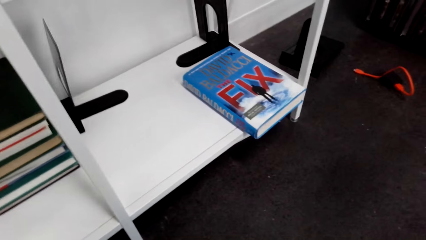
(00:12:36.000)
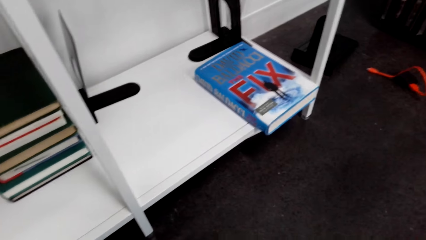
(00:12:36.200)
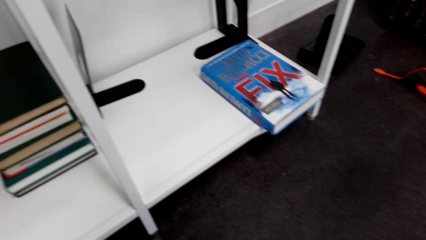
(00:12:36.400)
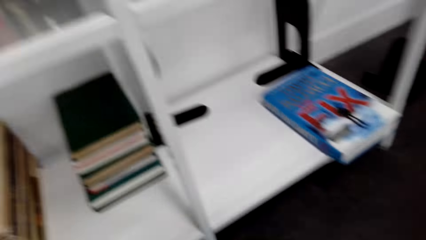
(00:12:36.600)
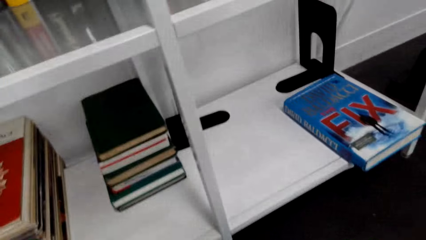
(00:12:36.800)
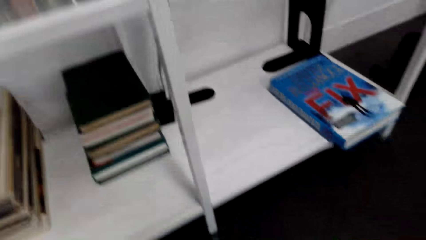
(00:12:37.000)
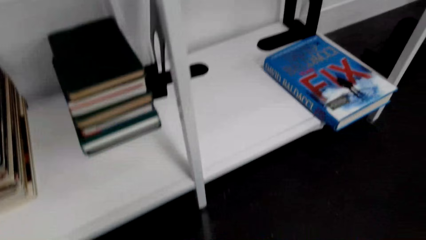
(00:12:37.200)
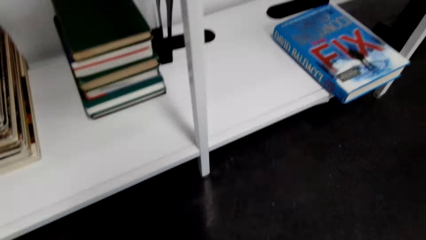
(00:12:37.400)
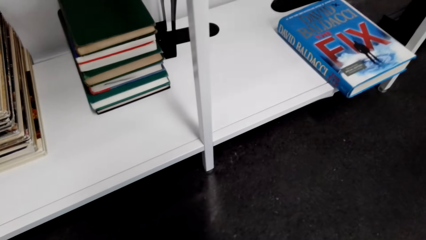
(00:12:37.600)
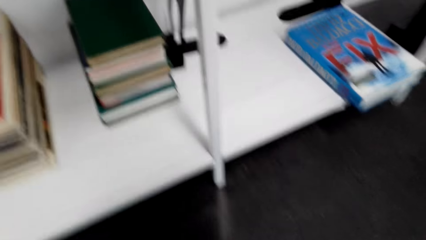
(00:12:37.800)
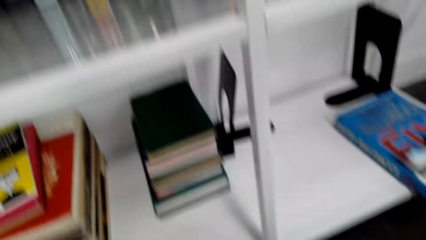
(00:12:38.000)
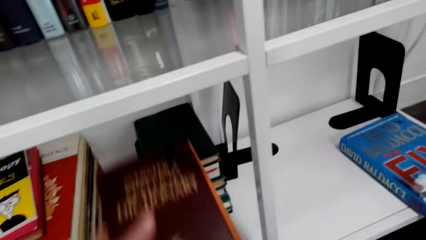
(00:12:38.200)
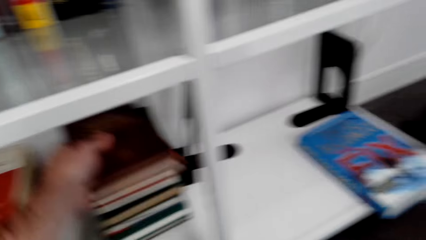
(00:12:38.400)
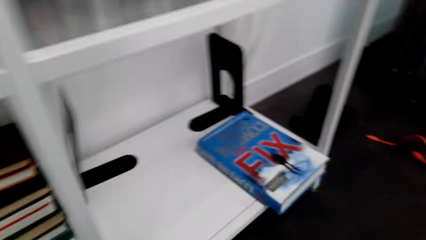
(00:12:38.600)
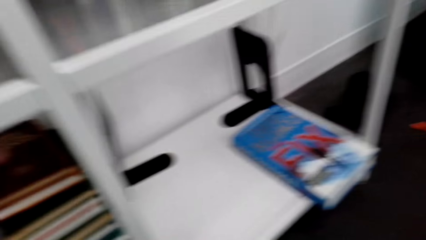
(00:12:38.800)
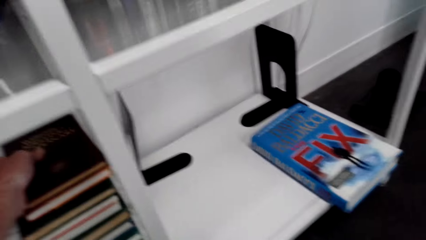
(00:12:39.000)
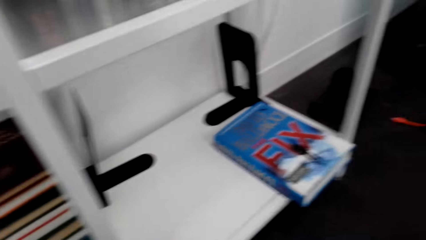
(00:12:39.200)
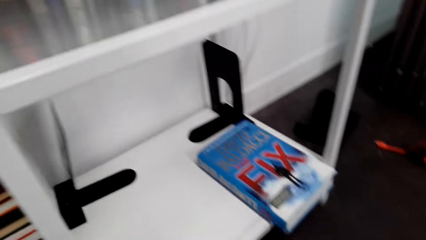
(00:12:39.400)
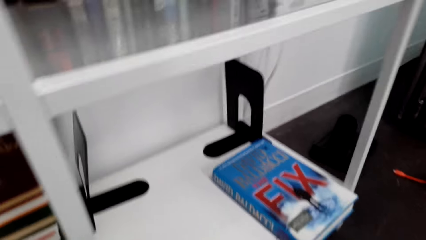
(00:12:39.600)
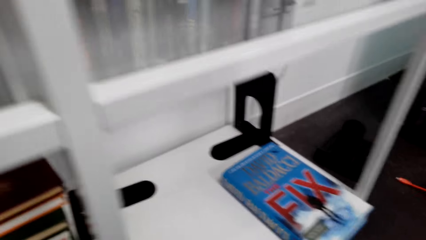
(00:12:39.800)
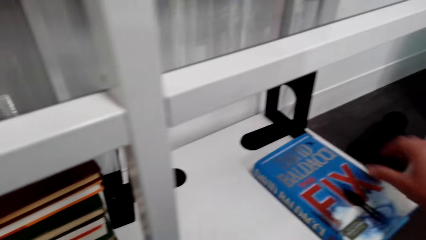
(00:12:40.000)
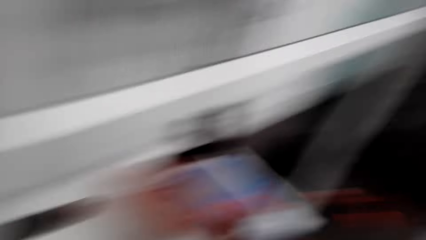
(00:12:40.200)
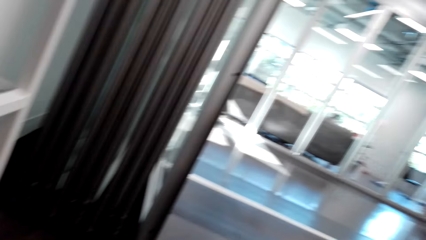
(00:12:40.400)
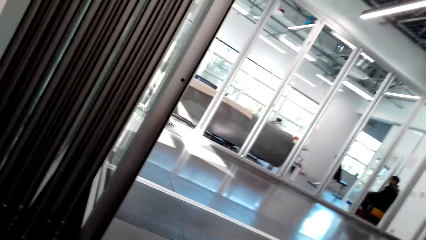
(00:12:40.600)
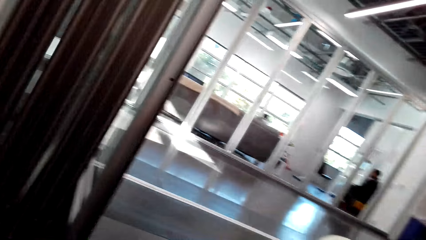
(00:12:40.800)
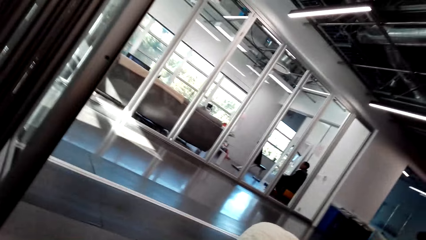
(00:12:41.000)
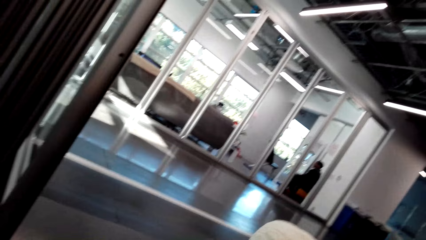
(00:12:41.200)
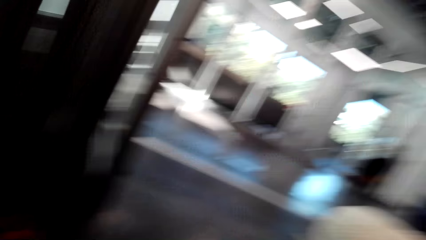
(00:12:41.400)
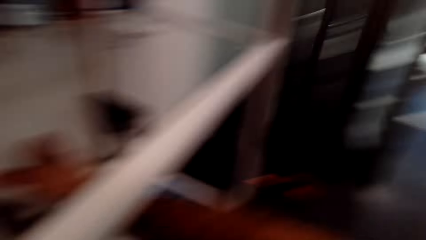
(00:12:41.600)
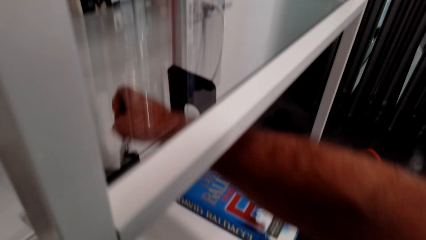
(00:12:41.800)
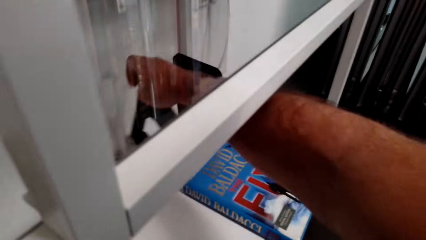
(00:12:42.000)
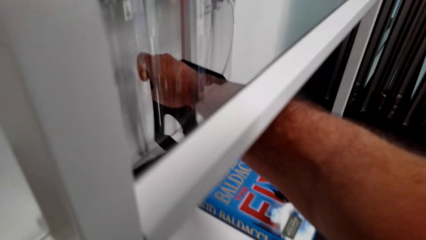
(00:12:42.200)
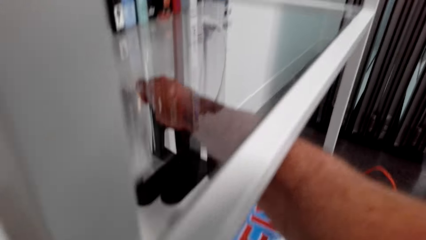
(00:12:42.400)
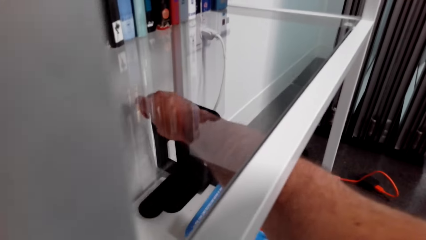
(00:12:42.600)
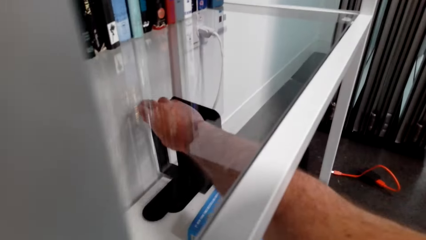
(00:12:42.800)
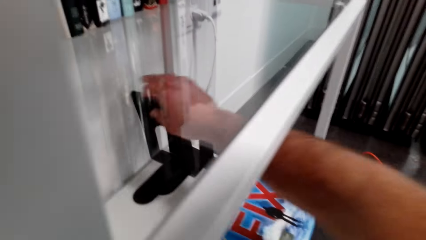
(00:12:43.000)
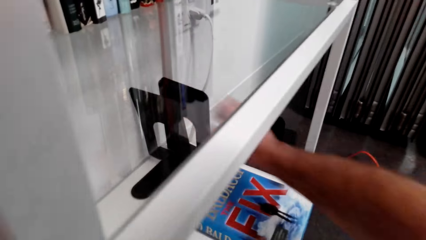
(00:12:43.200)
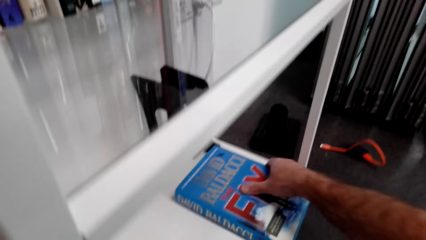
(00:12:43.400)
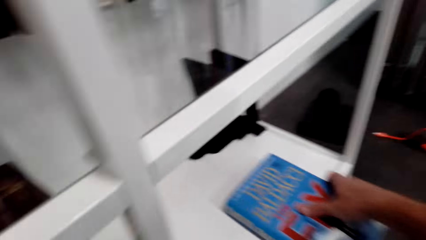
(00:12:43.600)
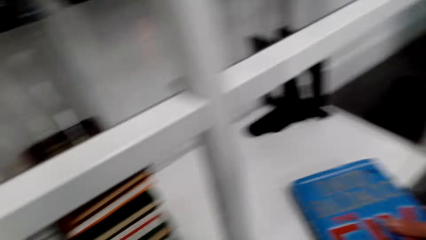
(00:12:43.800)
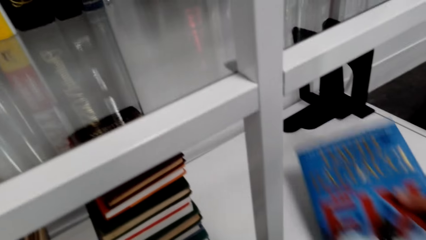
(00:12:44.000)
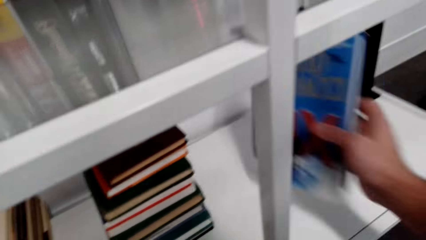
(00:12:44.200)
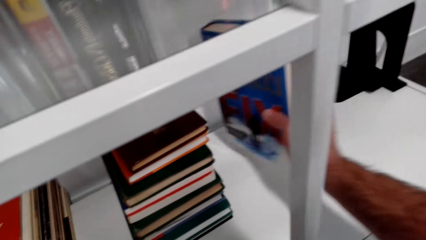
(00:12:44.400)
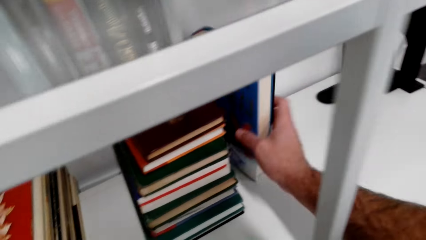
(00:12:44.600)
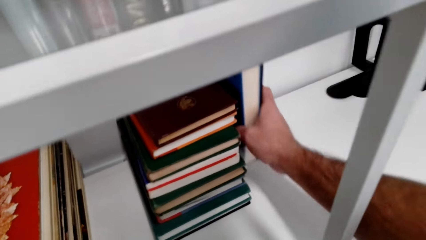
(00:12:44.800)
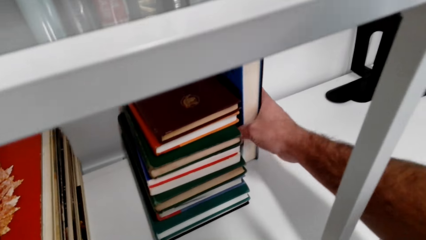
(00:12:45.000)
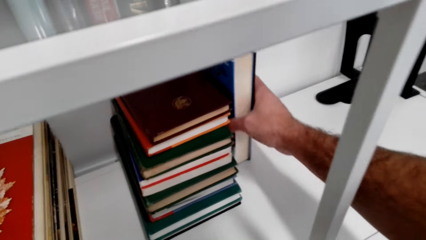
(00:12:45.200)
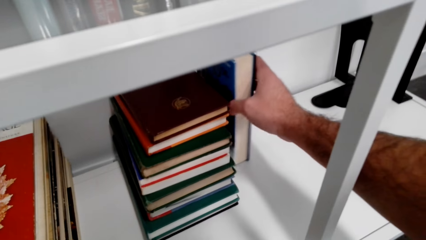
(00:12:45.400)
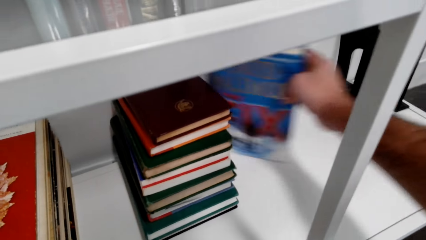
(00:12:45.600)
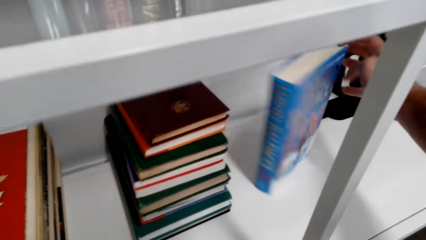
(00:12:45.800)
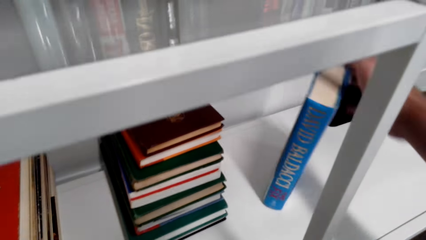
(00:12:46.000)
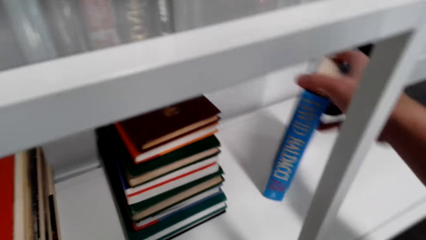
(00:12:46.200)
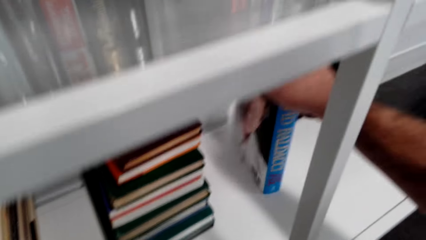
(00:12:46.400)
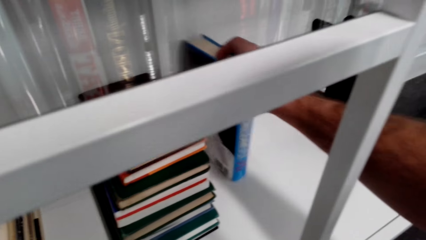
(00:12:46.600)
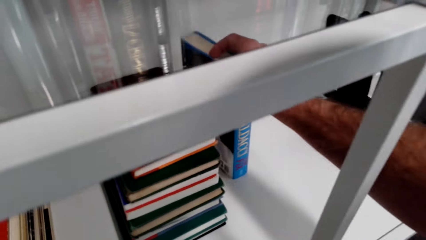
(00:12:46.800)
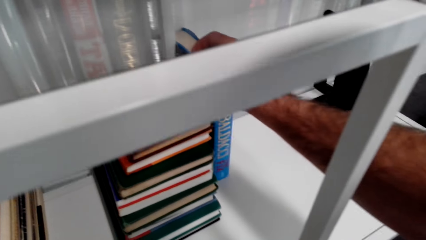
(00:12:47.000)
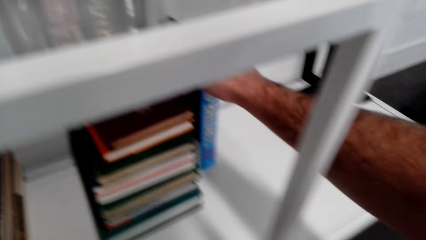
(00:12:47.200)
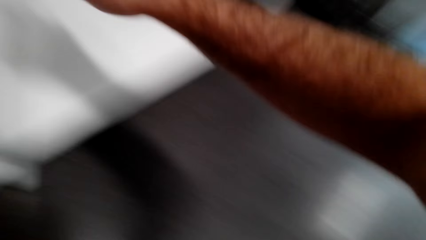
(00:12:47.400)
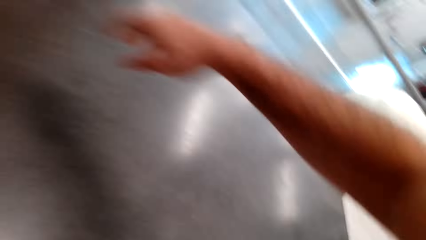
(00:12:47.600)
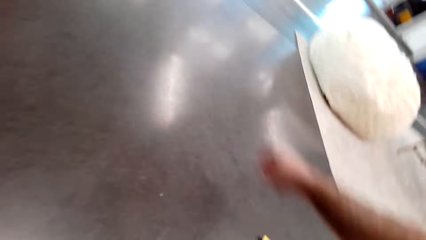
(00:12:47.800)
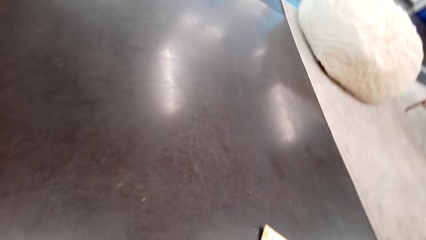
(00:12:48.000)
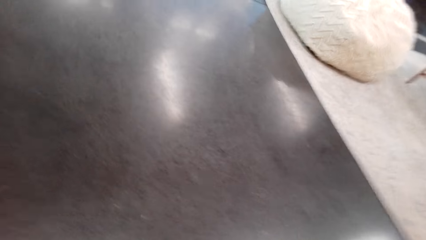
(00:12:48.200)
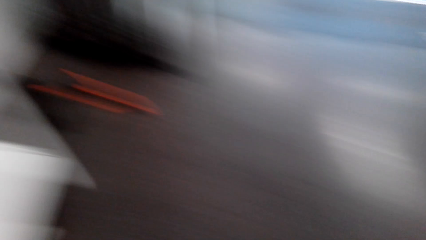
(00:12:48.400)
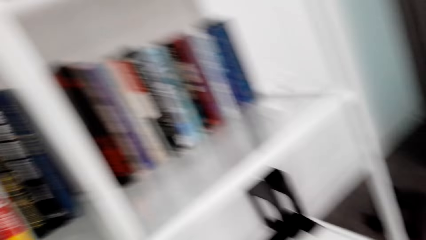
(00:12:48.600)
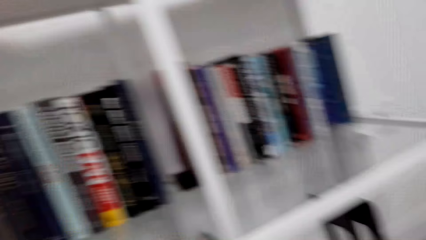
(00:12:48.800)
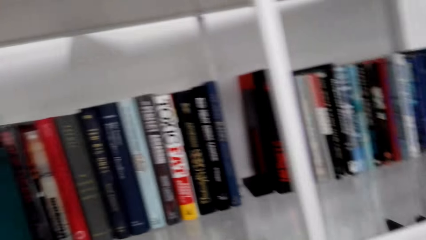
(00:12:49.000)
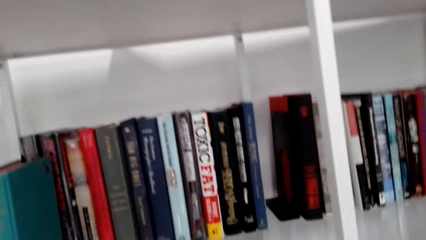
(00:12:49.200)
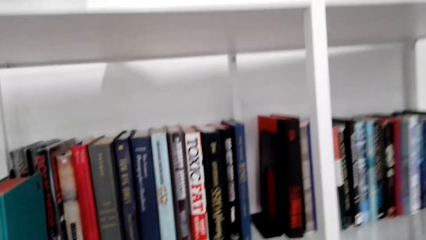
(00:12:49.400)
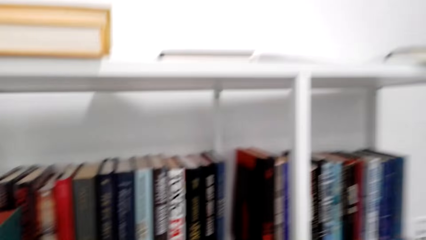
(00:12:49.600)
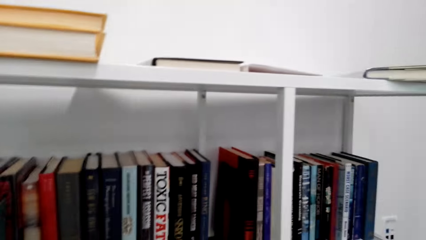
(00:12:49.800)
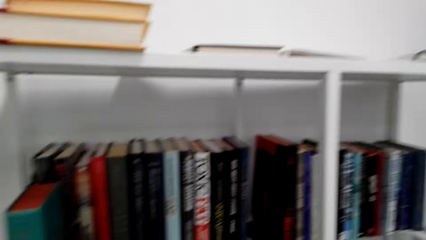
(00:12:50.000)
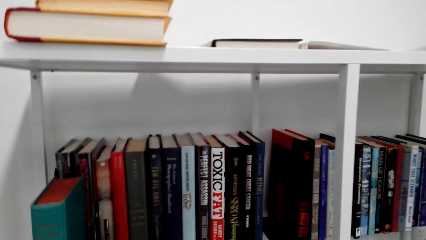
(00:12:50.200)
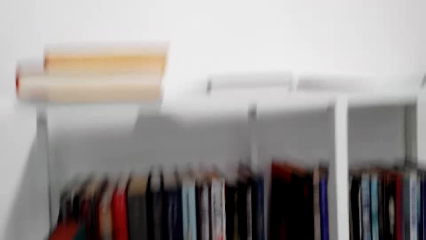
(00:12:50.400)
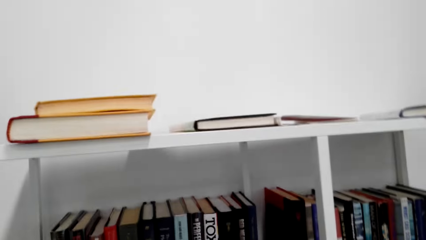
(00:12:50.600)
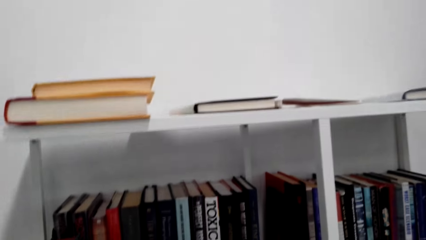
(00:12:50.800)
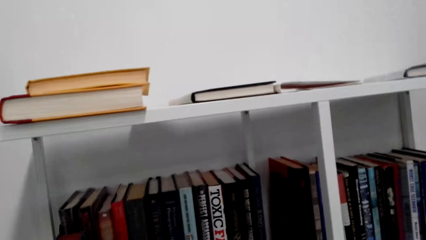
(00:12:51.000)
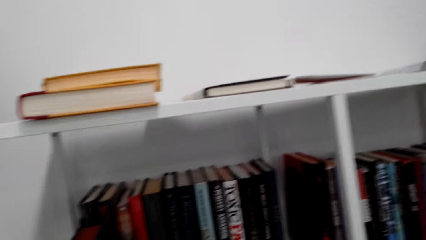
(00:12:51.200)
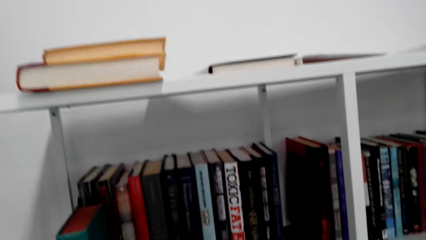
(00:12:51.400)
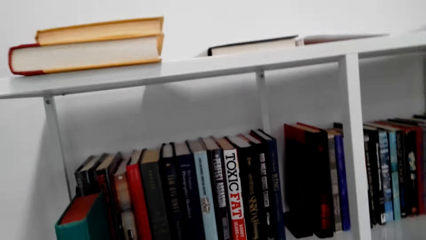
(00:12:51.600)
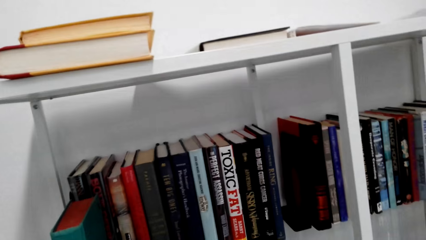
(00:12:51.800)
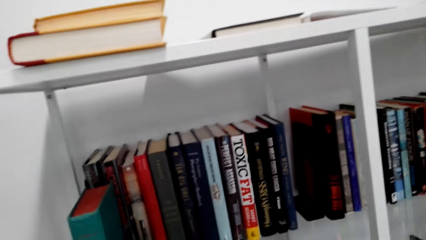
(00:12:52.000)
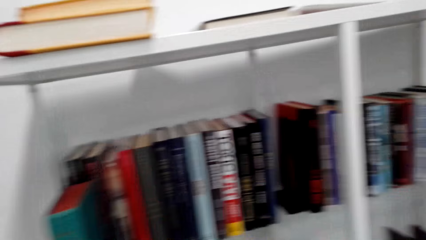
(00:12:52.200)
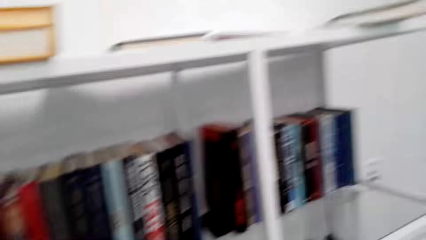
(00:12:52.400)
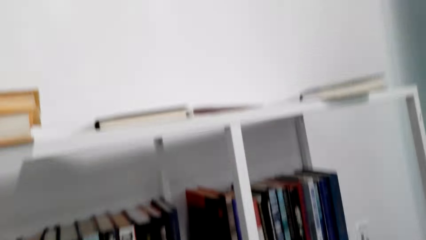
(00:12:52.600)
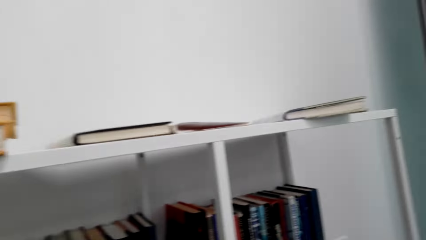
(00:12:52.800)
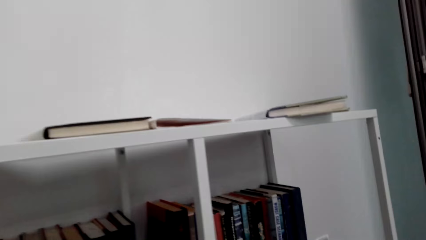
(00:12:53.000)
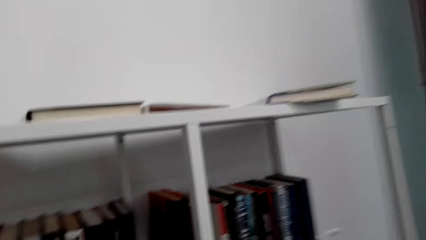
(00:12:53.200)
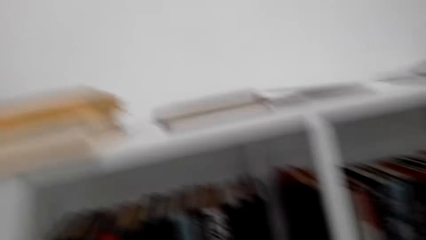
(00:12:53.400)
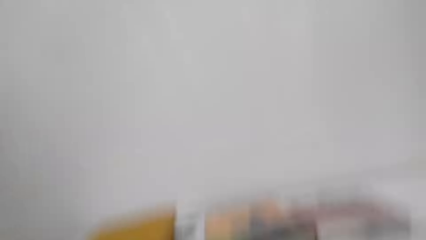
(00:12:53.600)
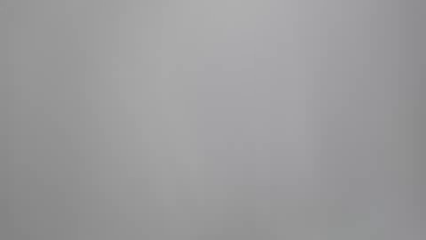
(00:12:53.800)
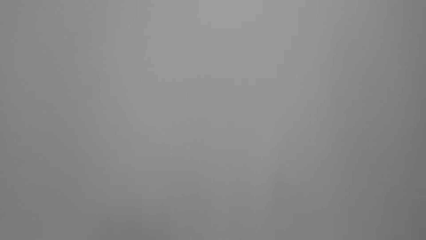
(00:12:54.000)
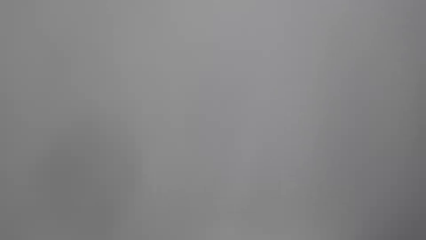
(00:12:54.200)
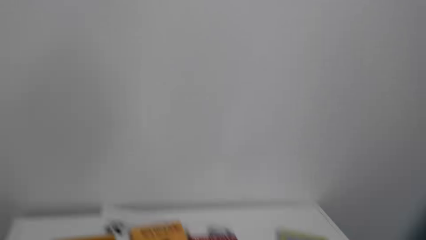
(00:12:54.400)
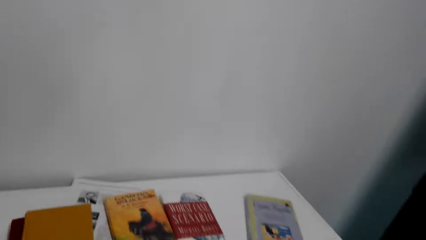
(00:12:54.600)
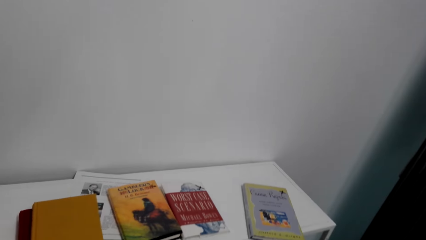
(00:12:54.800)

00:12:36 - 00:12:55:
The camera wearer picks books on the floor. They sort the books on the table. They put the book on the shelf. They move the book organizer. They pick a book from the shelf. They put the book upright on the shelf.
